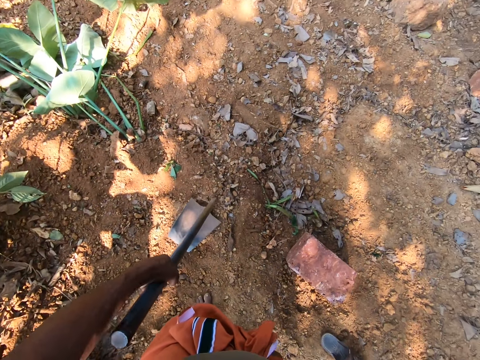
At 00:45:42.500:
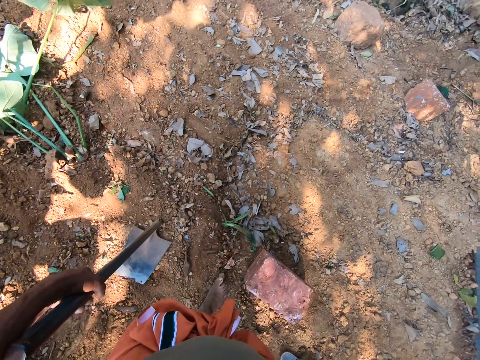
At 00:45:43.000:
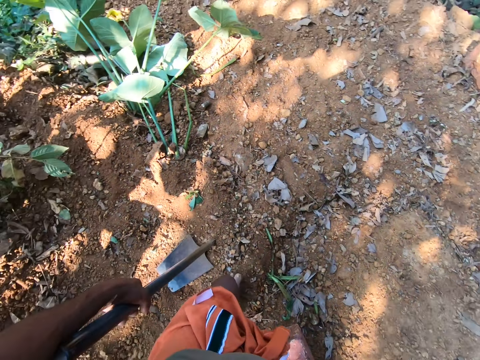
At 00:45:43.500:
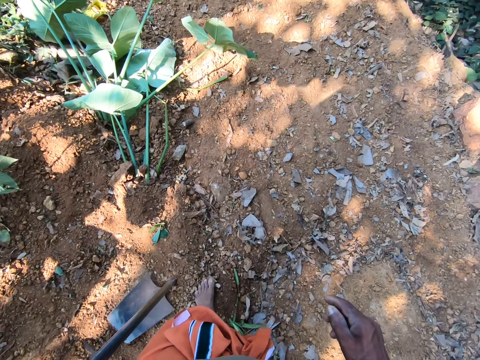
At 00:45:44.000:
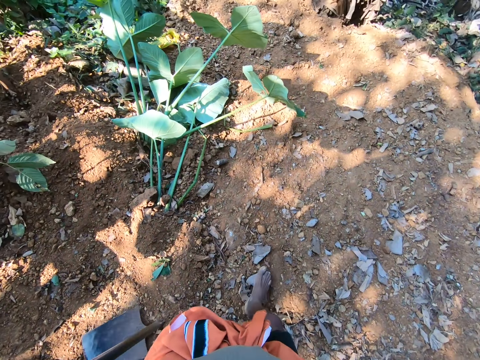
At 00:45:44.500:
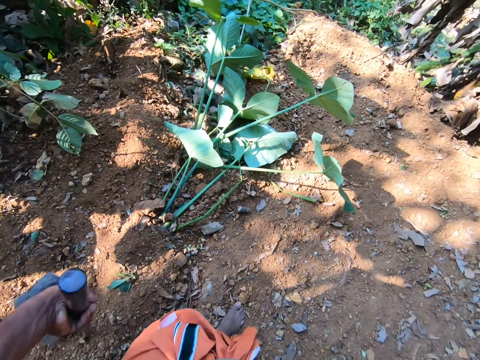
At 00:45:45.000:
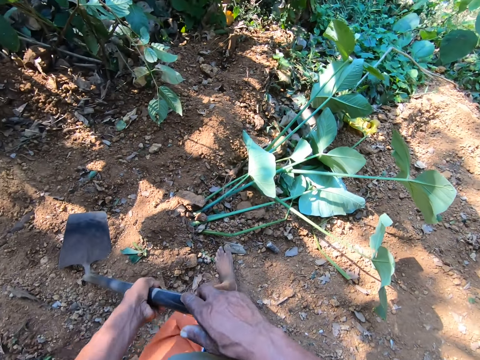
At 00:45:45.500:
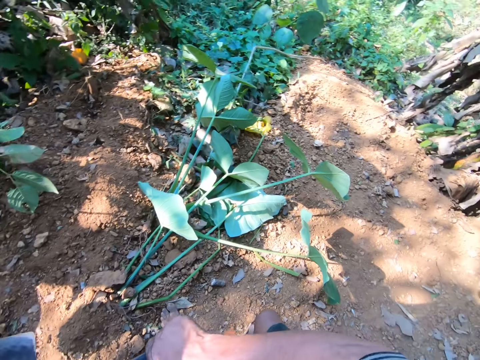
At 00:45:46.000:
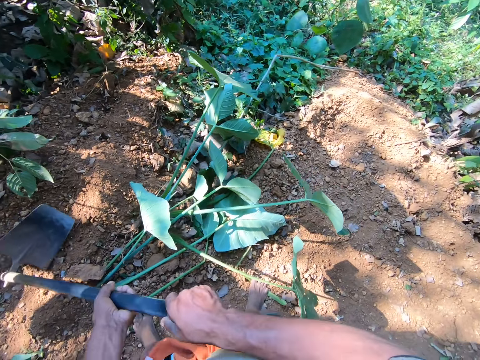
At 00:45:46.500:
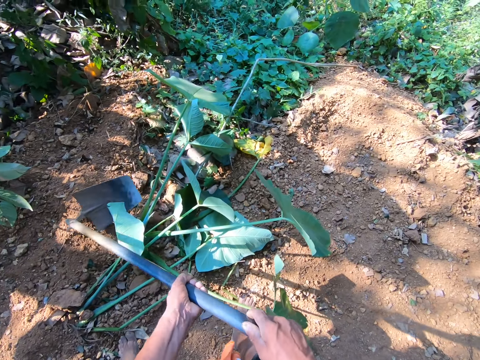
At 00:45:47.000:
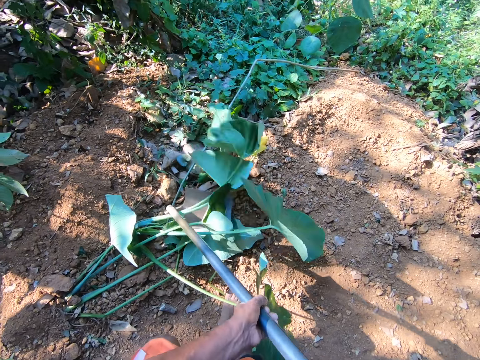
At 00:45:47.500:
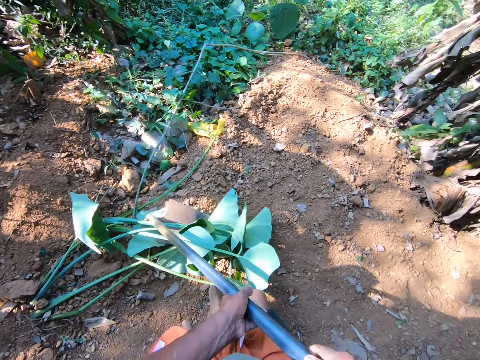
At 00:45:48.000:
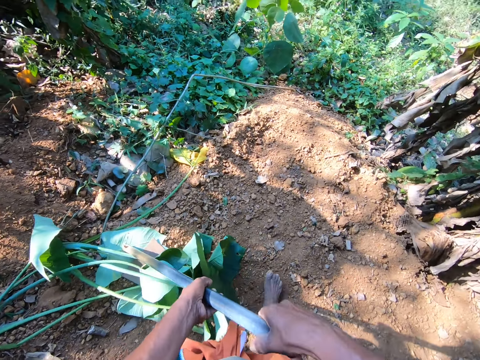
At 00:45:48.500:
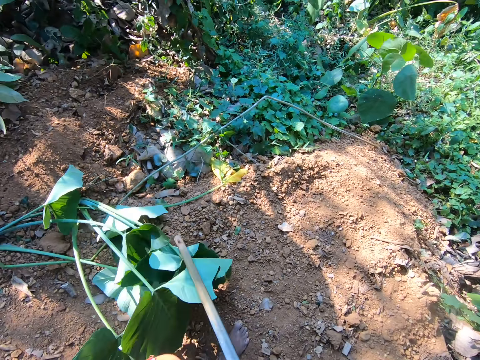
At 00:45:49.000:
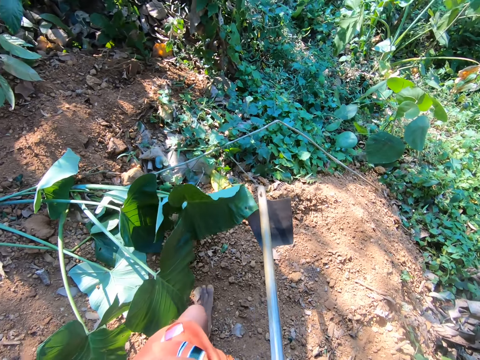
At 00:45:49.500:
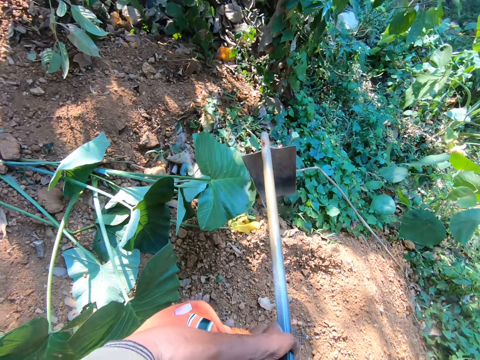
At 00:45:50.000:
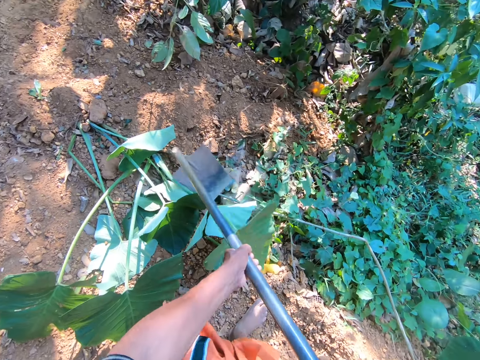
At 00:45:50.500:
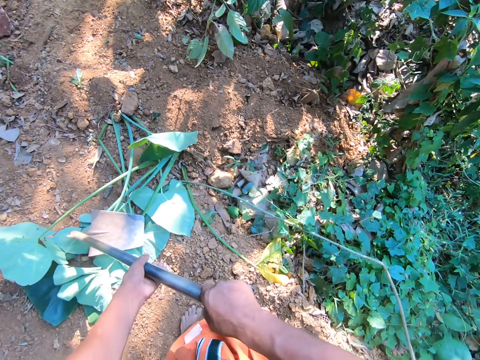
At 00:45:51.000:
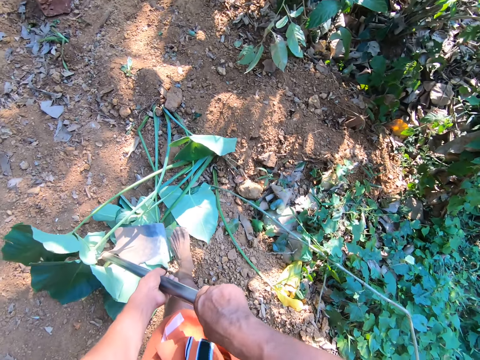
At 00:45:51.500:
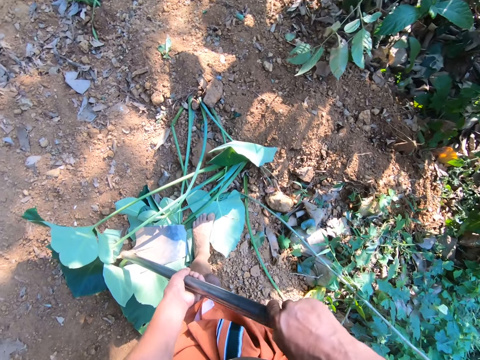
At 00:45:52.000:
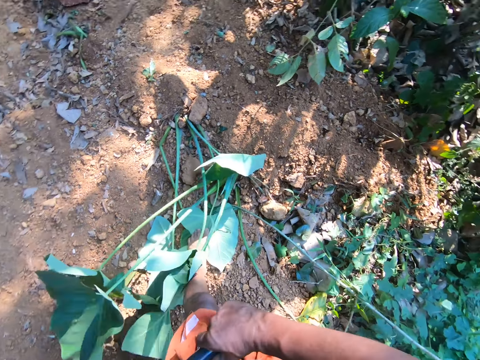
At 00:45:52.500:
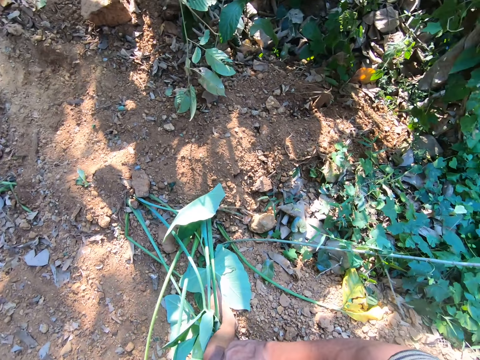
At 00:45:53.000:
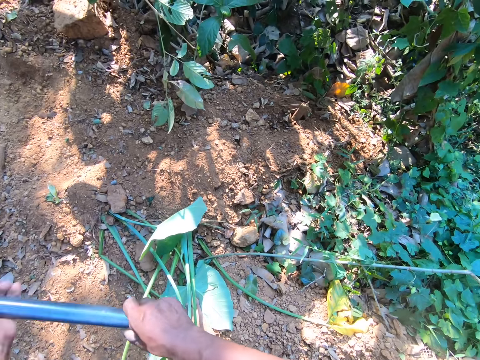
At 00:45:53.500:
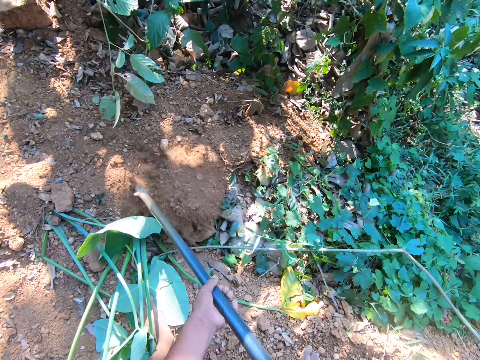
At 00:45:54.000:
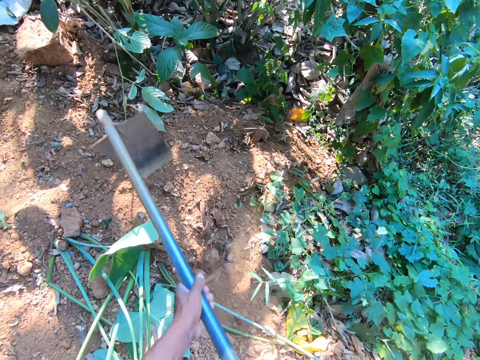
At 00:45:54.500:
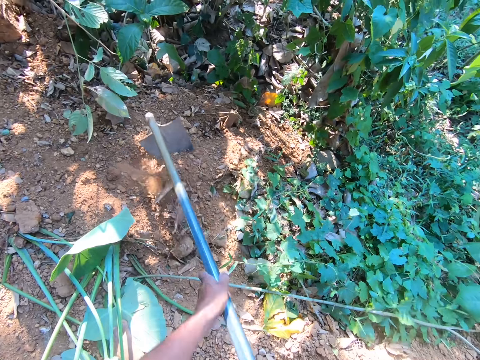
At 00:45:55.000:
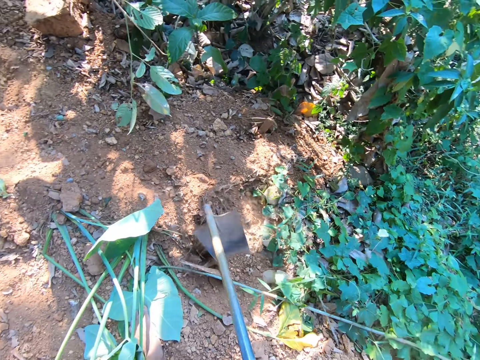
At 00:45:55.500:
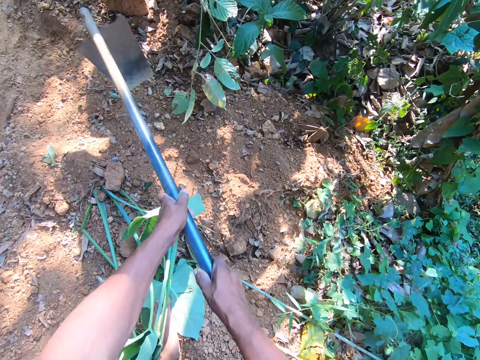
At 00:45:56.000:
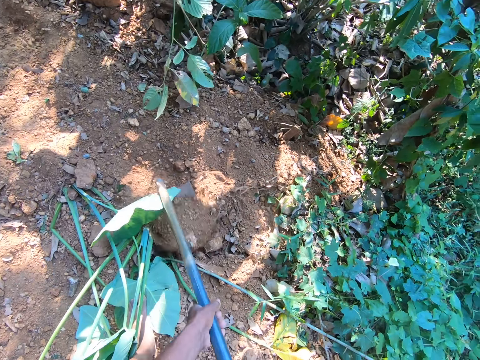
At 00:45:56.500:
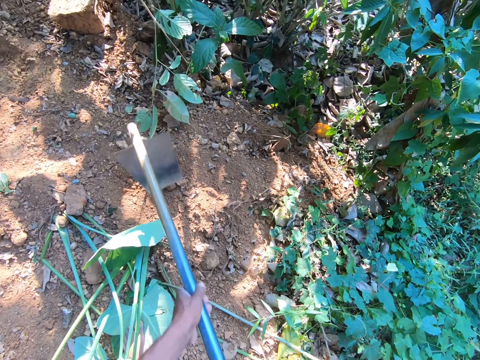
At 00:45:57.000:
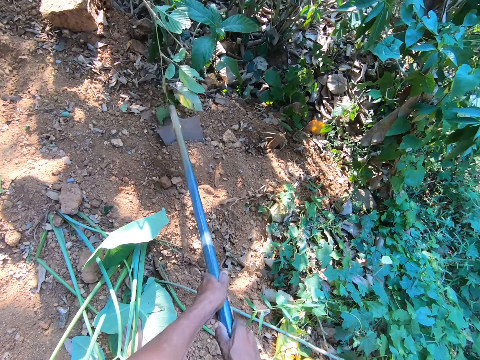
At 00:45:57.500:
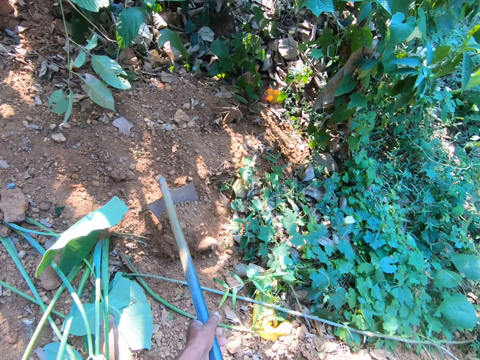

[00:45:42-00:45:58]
The camera wearer walks in a garden. They hold the hoe with both hands. They clear the weed with the hoe in both hands. They dig the ground with the hoe in both hands.

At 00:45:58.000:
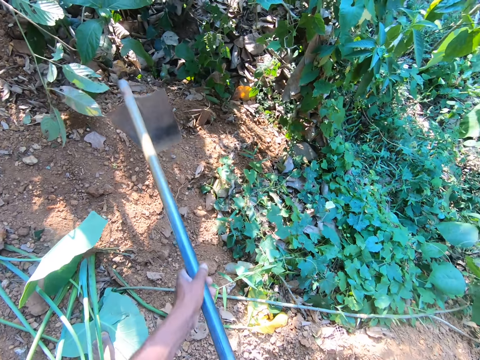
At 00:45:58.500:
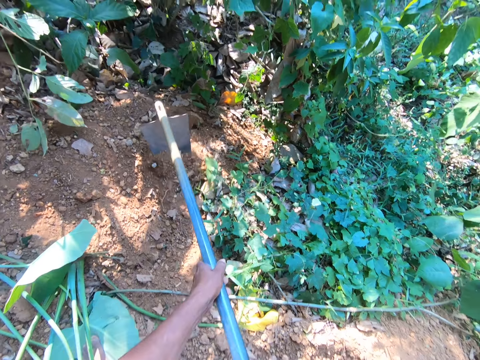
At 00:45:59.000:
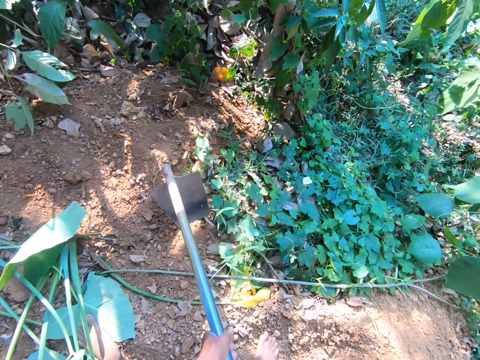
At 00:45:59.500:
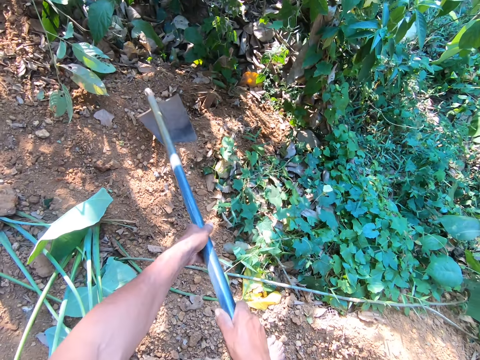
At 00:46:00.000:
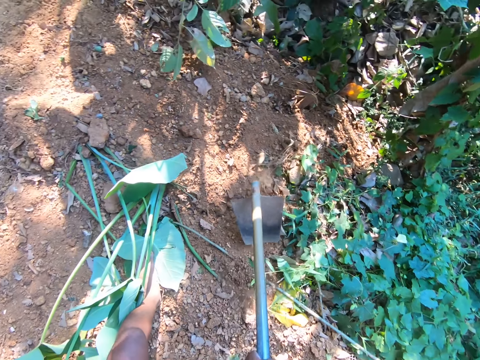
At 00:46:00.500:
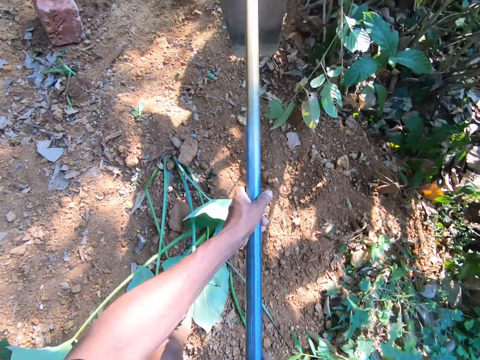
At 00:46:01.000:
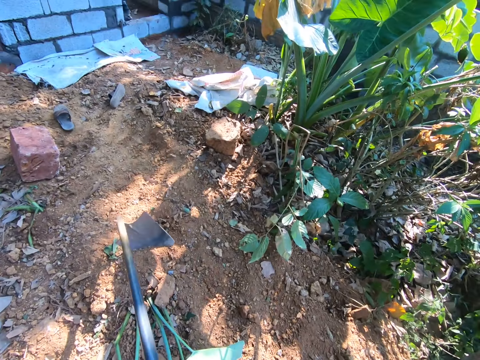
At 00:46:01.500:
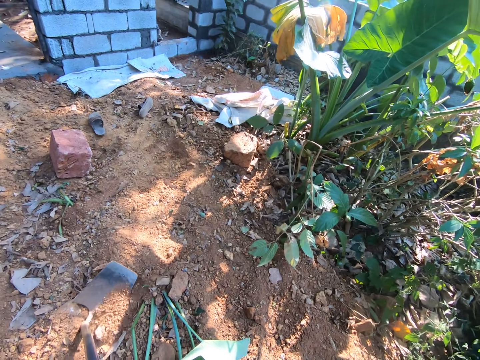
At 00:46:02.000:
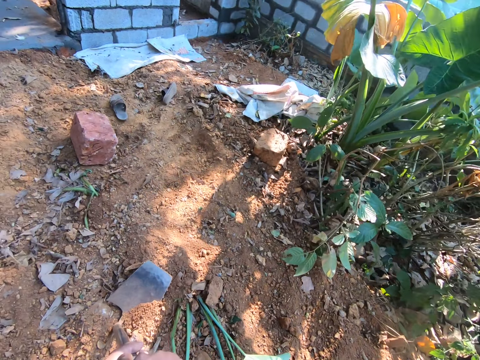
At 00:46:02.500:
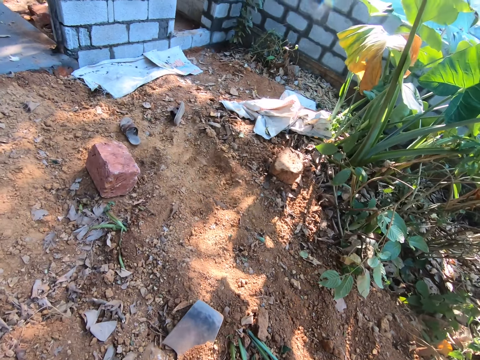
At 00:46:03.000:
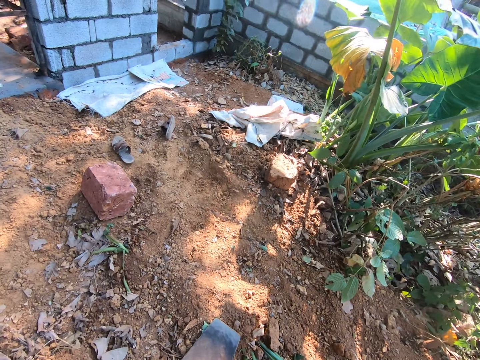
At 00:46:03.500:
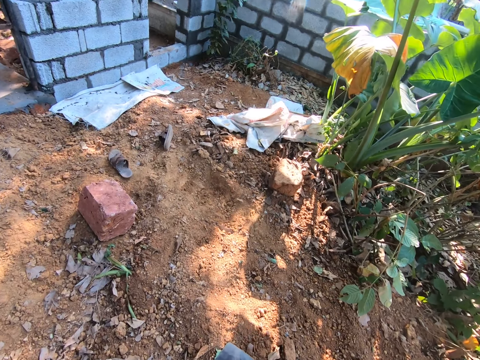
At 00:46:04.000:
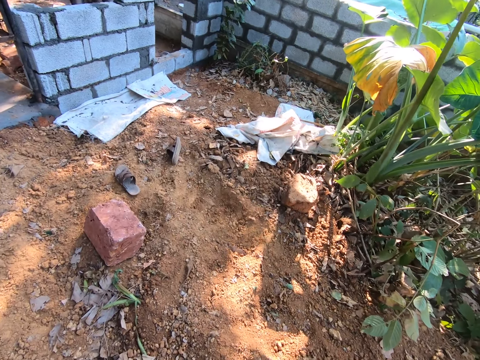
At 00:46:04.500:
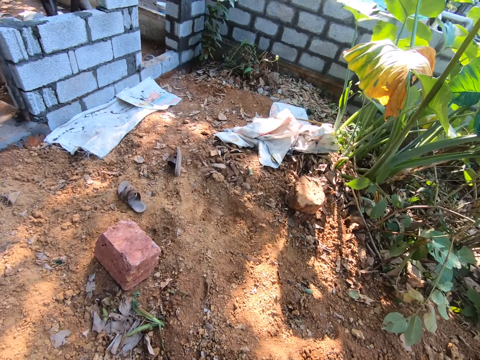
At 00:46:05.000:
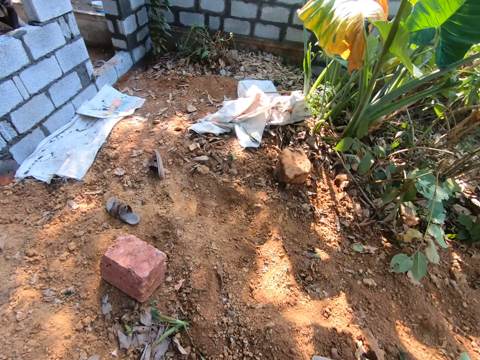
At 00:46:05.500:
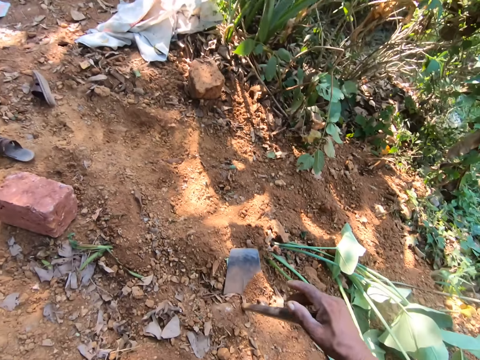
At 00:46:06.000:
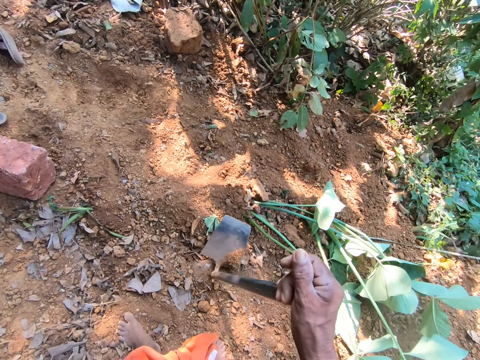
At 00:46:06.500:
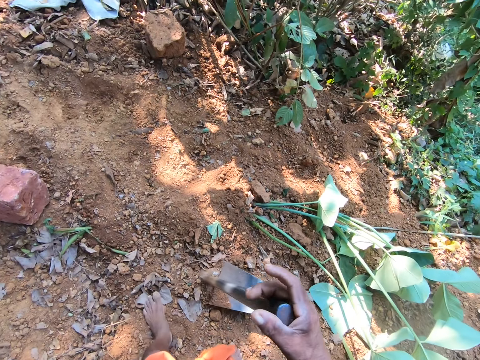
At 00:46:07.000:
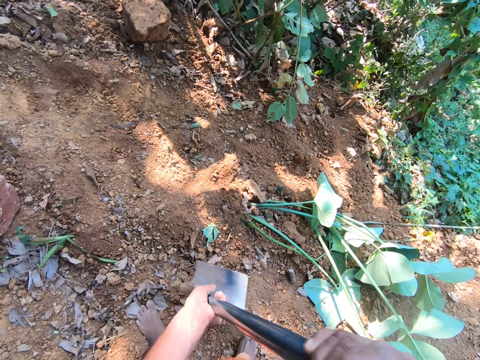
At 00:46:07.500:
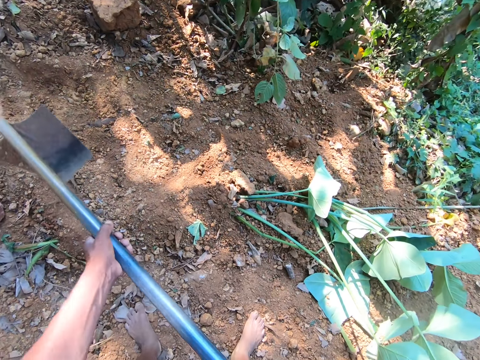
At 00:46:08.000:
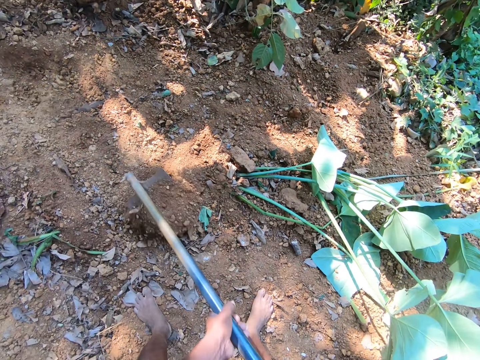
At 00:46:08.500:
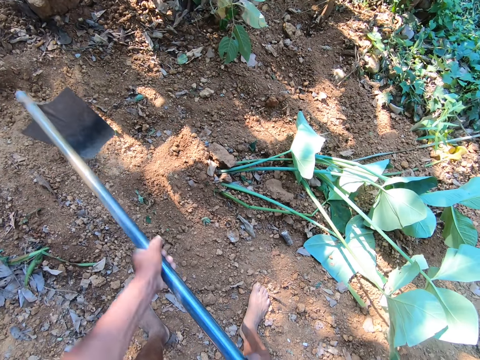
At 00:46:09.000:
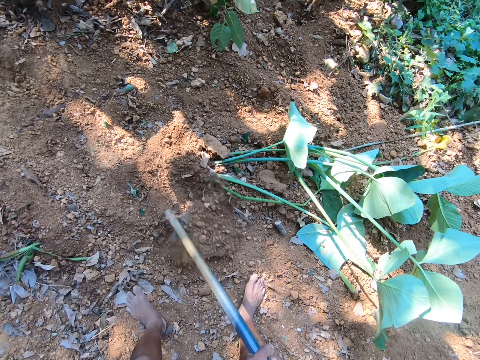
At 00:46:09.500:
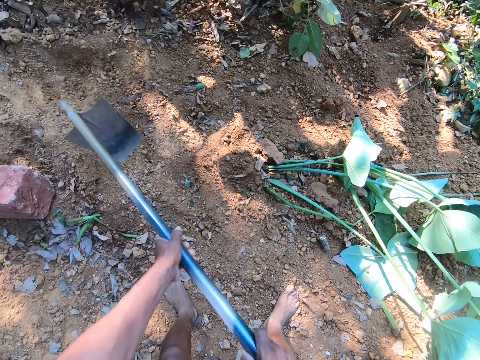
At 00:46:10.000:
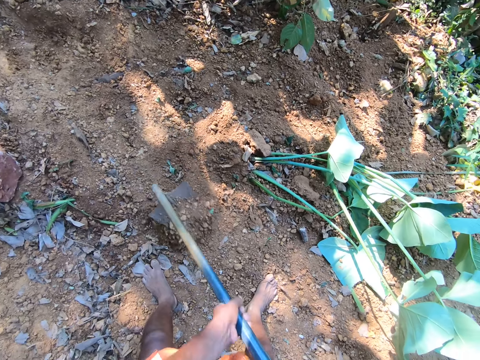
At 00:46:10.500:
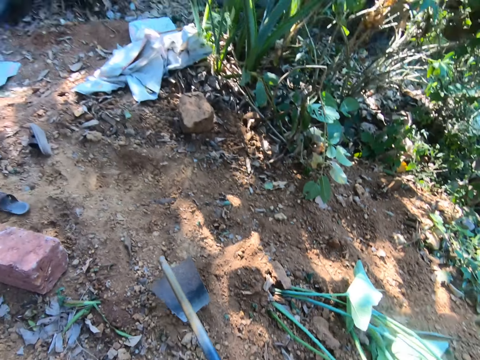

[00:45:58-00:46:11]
The camera wearer converses with the man. He holds the hoe with his right hand. He digs the ground with the hoe in both hands.
